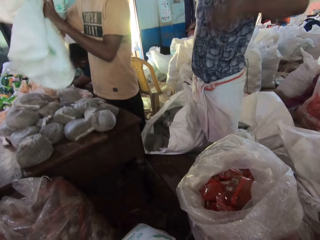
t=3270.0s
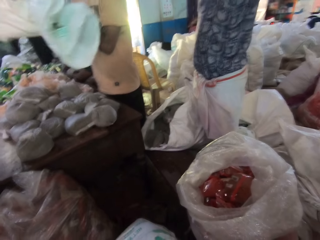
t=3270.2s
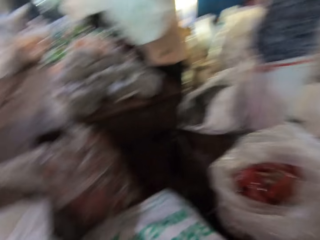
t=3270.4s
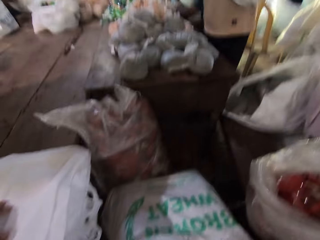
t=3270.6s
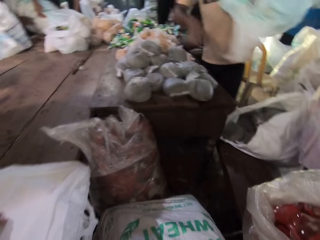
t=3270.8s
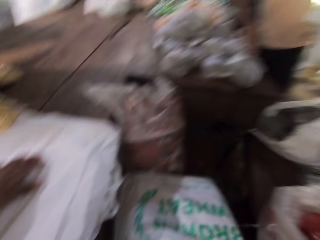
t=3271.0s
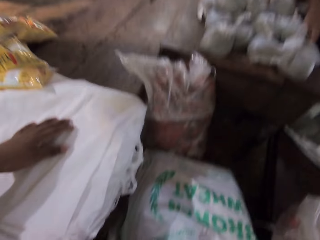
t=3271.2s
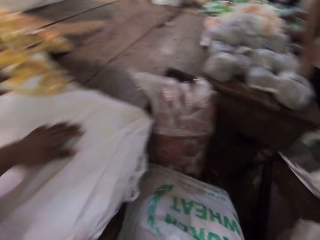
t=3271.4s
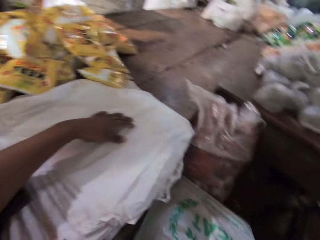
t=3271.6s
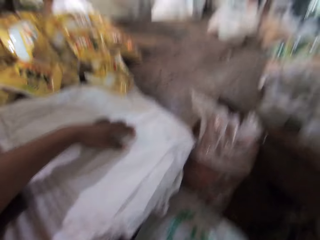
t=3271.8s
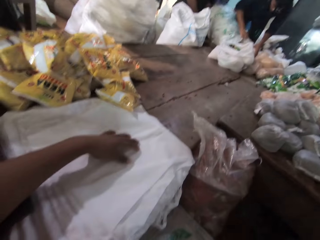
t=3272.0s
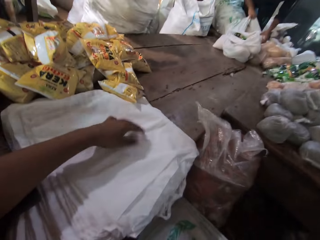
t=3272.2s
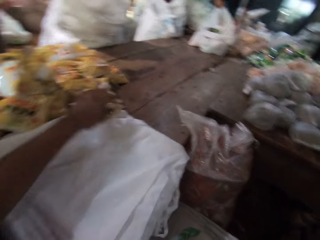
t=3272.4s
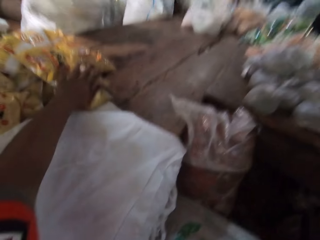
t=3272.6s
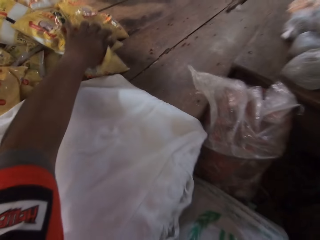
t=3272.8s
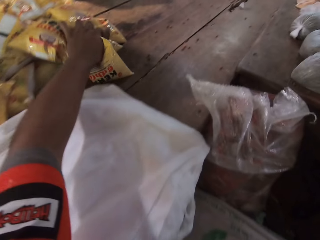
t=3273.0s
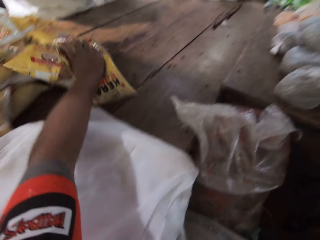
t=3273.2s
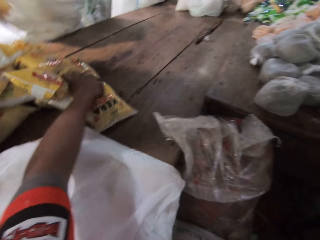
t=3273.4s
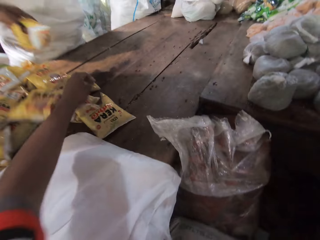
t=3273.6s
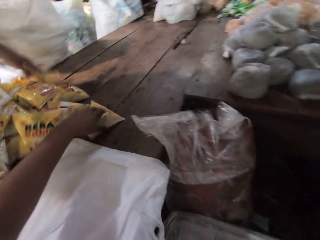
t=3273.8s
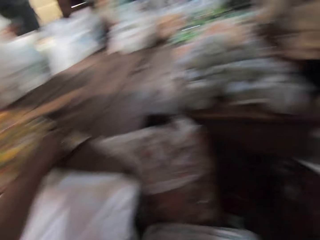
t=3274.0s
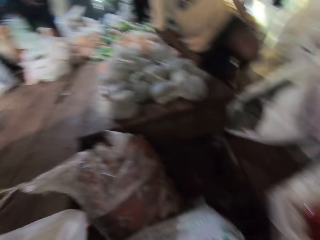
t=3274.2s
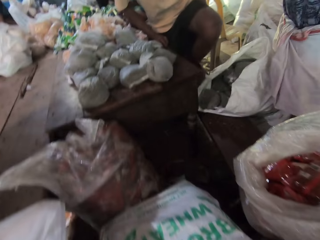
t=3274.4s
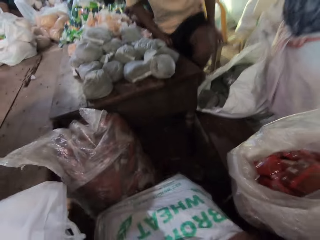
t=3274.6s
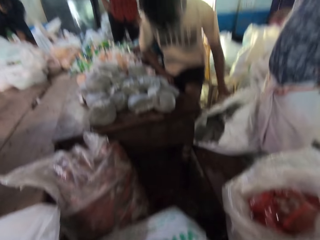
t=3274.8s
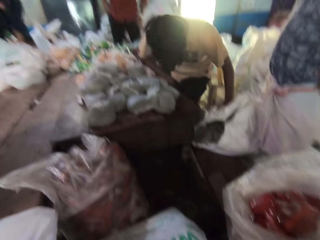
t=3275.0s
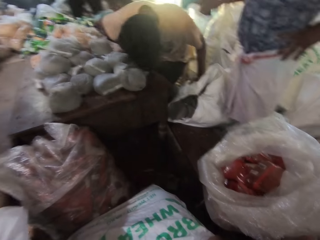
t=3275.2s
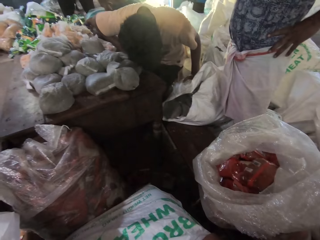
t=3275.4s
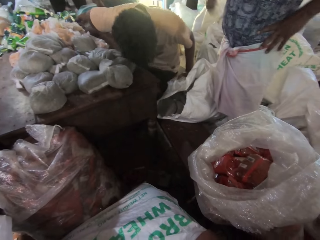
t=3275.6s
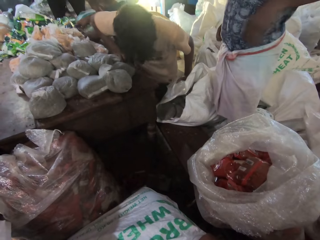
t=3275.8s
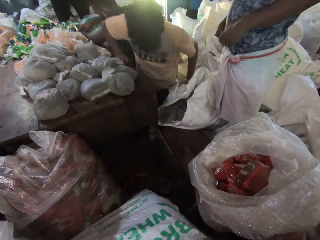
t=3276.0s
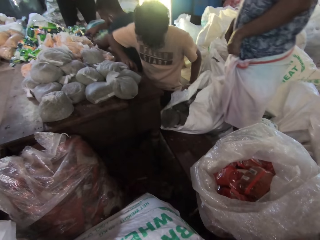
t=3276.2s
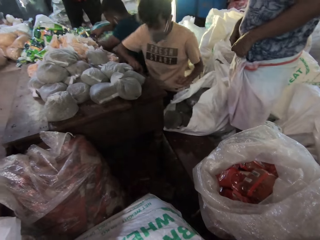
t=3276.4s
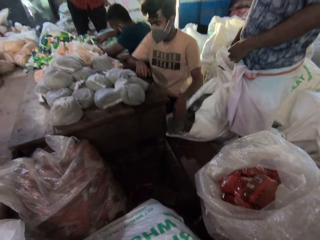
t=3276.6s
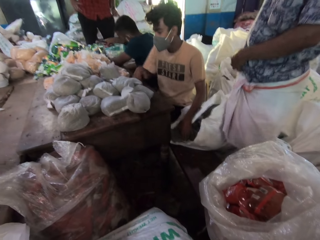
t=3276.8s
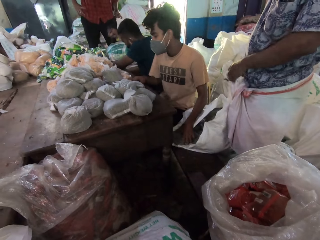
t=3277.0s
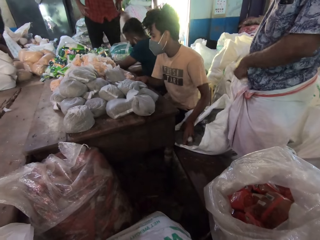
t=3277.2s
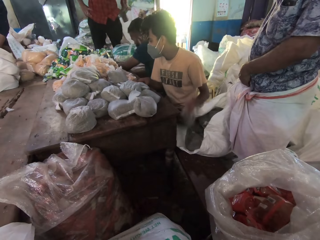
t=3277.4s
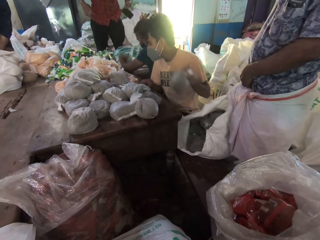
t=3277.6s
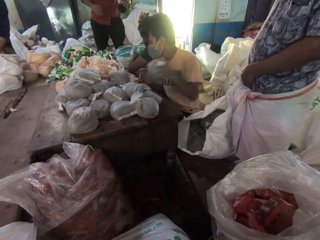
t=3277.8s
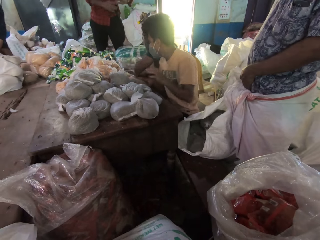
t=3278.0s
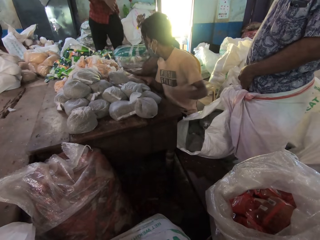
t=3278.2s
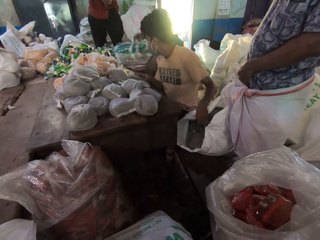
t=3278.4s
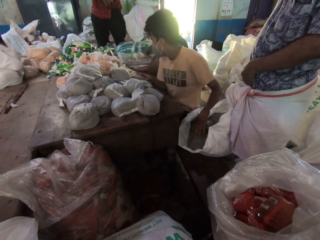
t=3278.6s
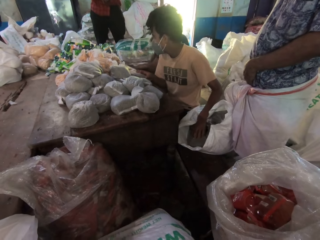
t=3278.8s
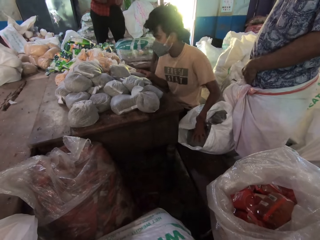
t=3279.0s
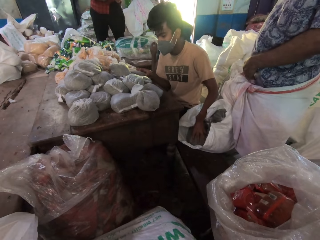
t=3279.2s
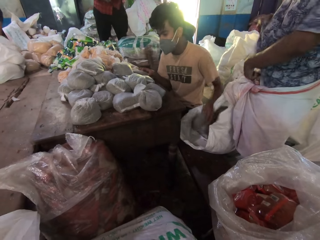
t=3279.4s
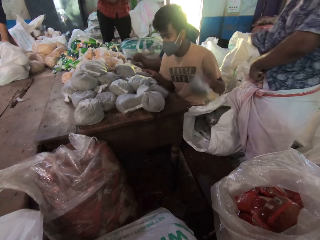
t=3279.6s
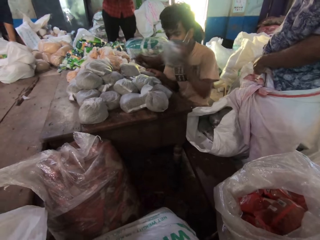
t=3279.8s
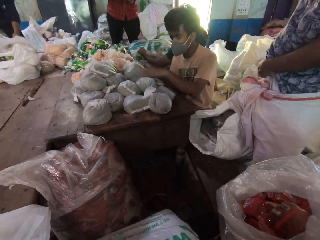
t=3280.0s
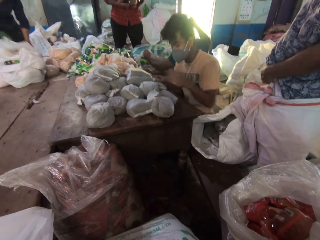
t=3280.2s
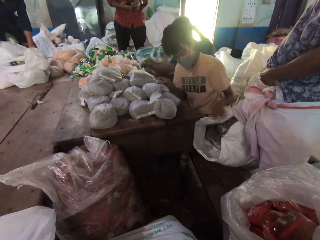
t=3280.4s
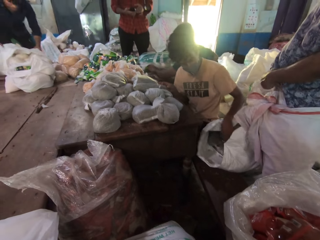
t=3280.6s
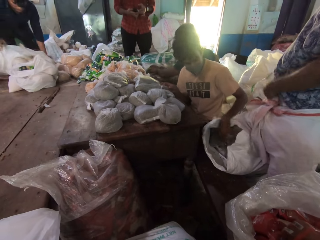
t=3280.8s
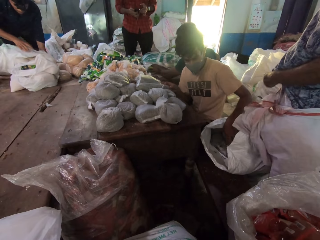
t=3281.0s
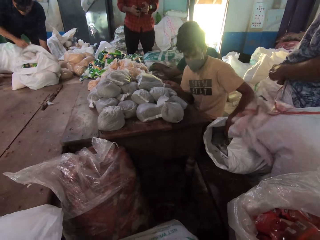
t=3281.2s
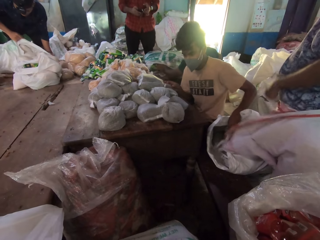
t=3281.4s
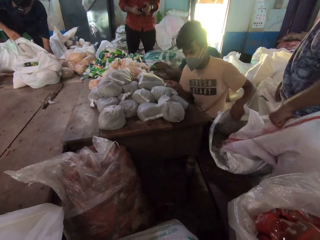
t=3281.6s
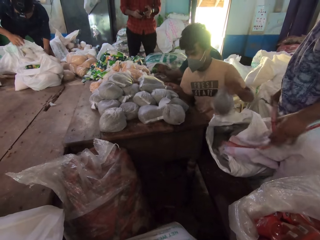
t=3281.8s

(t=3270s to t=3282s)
The camera wearer touches the bags with the left hand. He pushes the food items on the table with his left hand. He touches the packs with the left hand. The man sits on a chair in the warehouse. Another man in the warehouse adjusts his clothes with both hands. The first man picks up a food item from a sack on the floor with his left hand. He drops the food item on the table with his left hand. He picks up a food item from the sack with his left hand. He drops the food item on the table with his left hand. He picks up a food item from the sack with his left hand.

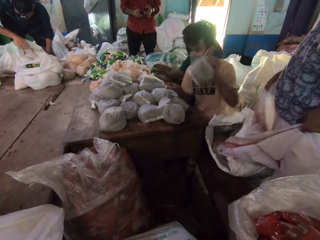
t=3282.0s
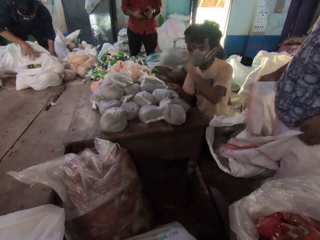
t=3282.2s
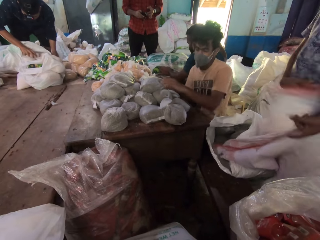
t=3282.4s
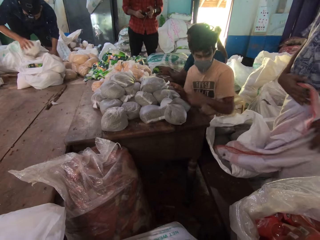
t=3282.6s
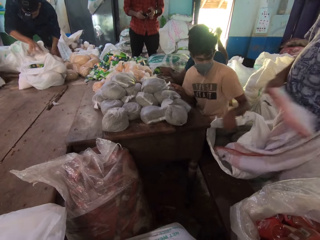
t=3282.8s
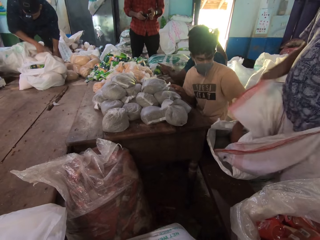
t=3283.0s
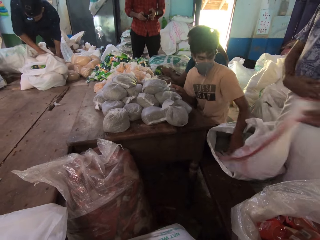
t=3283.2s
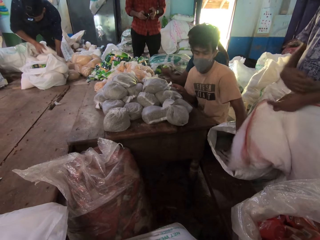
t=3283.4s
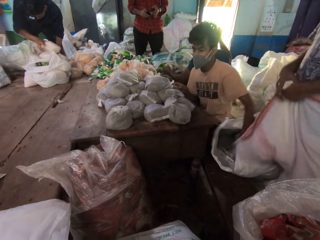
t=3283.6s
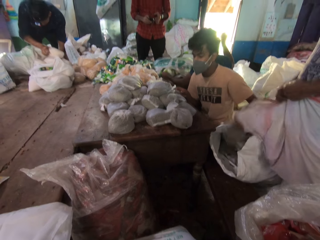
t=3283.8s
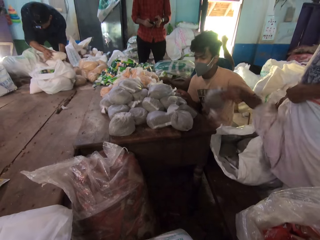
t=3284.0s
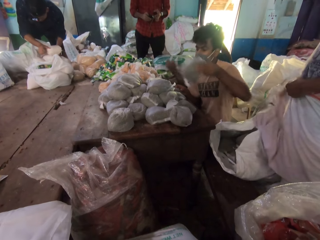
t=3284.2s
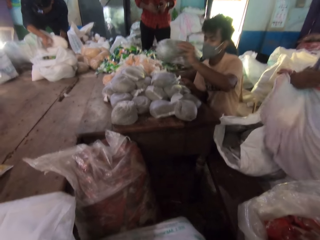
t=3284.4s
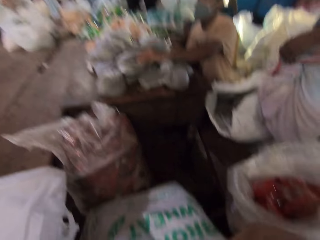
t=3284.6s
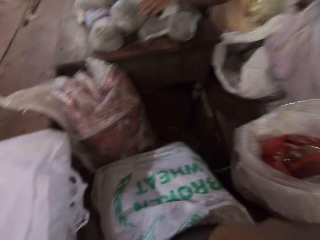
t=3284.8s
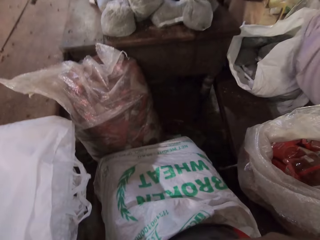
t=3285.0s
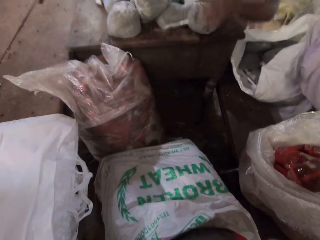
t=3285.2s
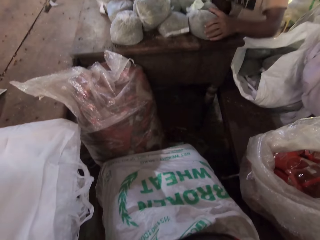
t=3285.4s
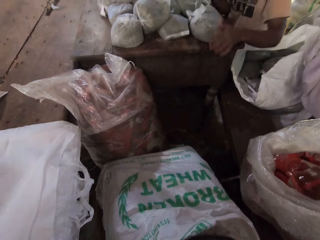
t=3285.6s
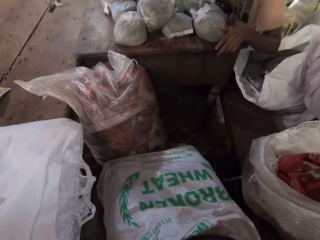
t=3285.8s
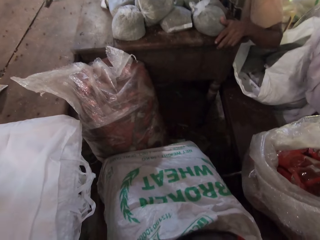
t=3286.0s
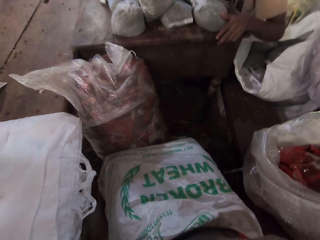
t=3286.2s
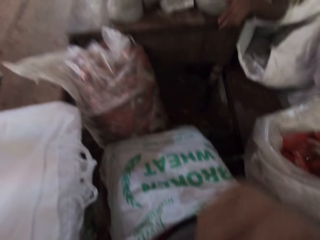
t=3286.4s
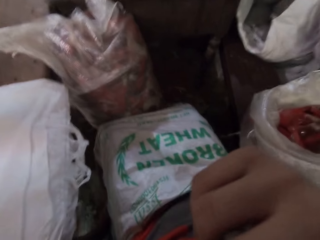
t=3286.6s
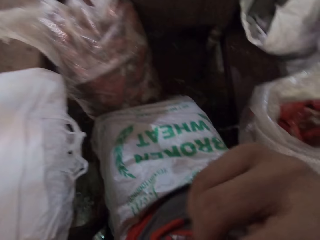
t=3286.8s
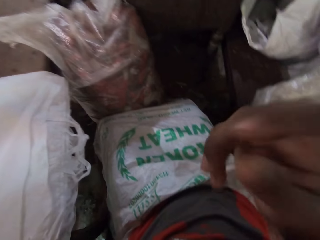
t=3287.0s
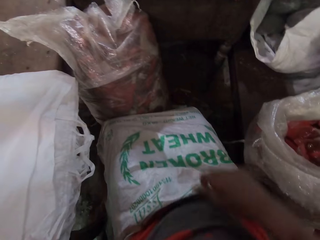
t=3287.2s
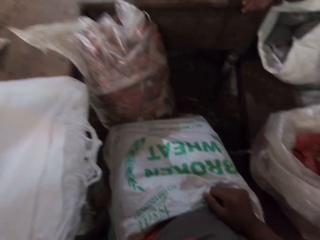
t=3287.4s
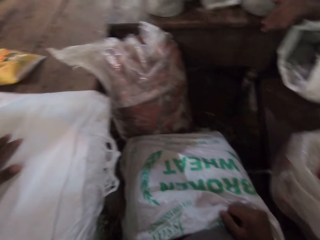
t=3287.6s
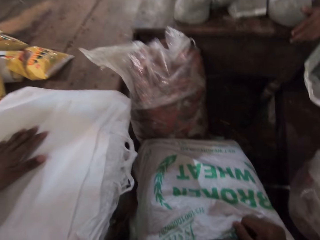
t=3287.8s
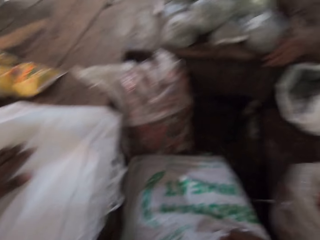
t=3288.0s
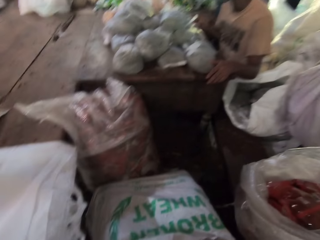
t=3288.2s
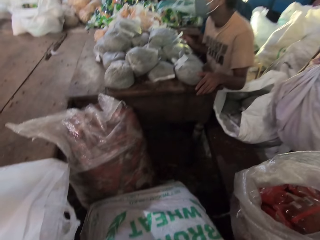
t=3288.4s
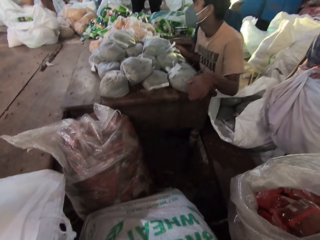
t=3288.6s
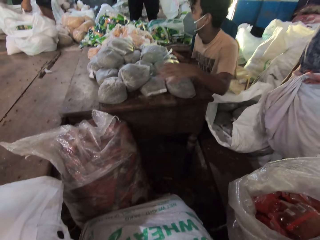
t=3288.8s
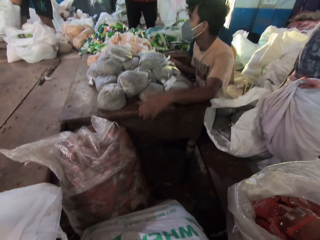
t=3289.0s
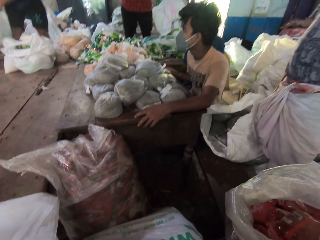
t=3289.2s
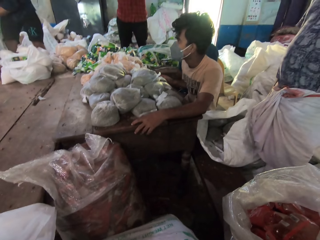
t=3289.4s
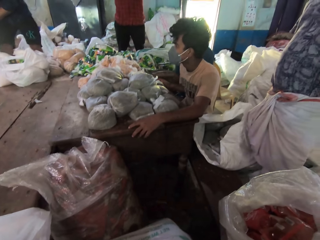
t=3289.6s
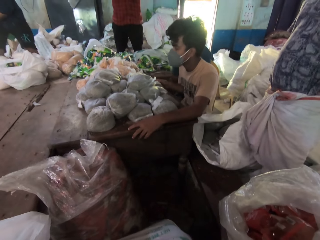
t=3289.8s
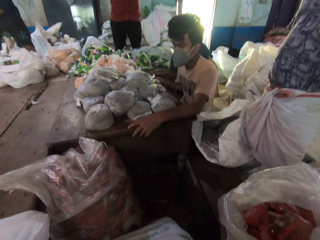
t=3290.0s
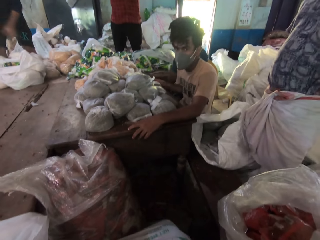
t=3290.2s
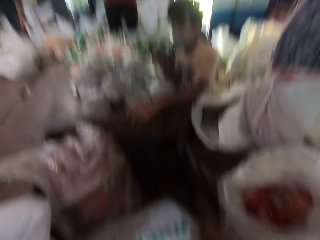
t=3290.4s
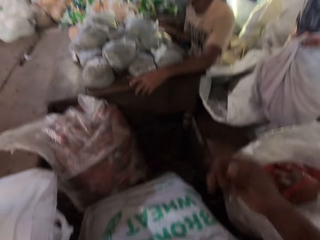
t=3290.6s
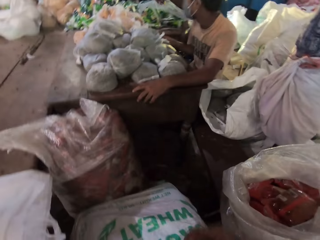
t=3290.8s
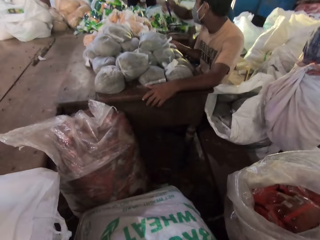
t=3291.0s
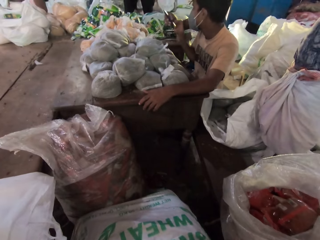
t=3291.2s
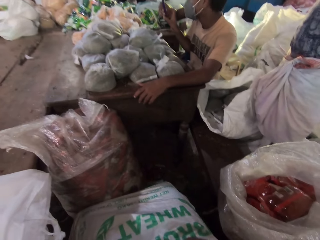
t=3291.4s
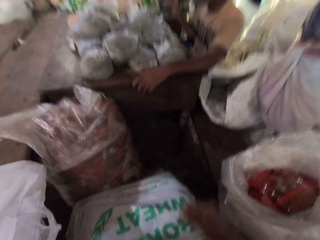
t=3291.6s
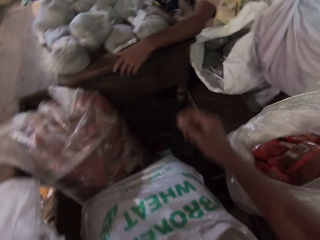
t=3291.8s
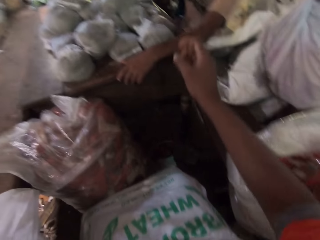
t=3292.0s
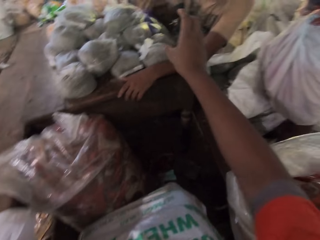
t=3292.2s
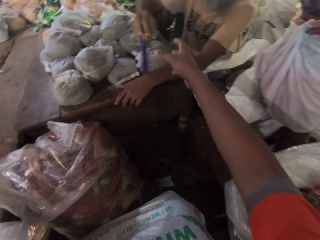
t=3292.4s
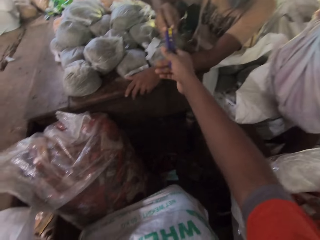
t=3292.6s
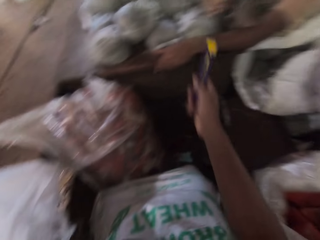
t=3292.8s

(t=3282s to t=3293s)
The man drops the food item on the table with his left hand. Another man sorts food items in a sack on the table with his right hand. The first man picks up a food item from the sack with his left hand. He drops the food item on the table with his left hand. The camera wearer touches his face with his right hand. He puts down the right hand. The first man passes a boxcutter to the camera wearer with his right hand. The camera wearer takes the boxcutter from the first man with his right hand.
